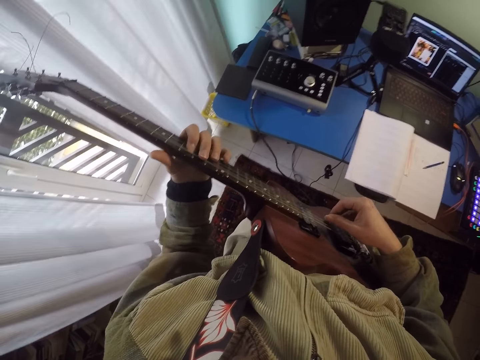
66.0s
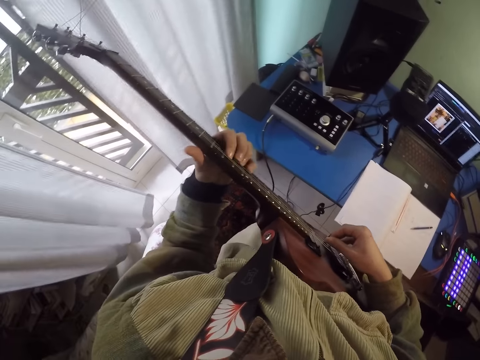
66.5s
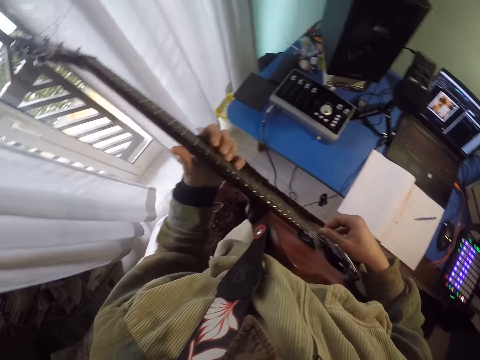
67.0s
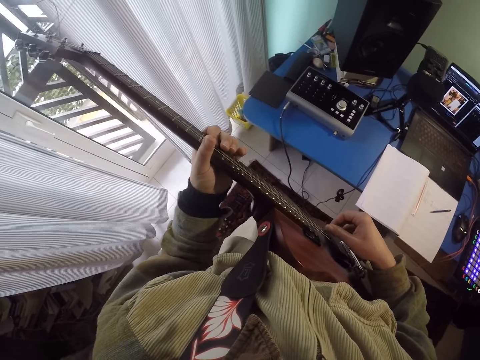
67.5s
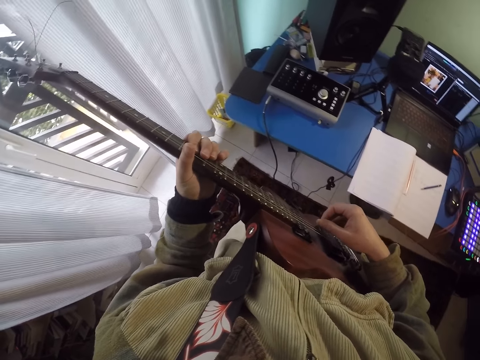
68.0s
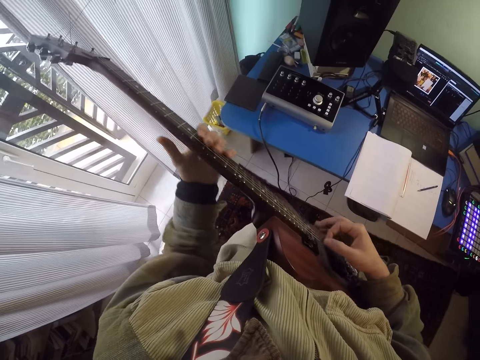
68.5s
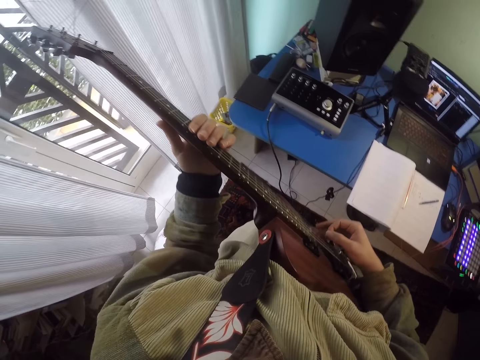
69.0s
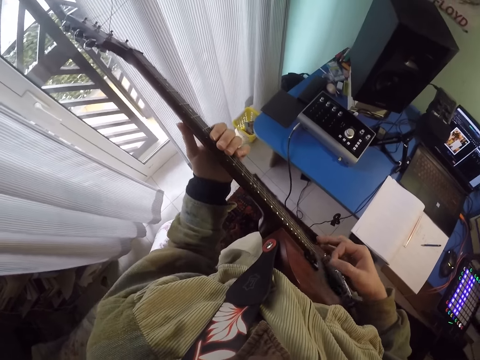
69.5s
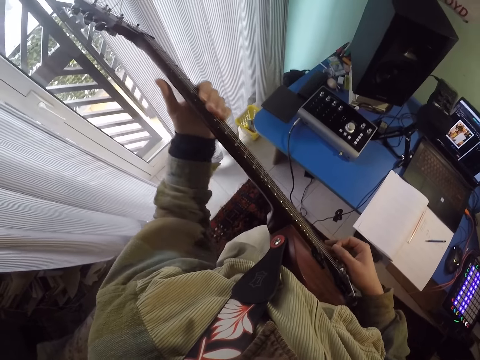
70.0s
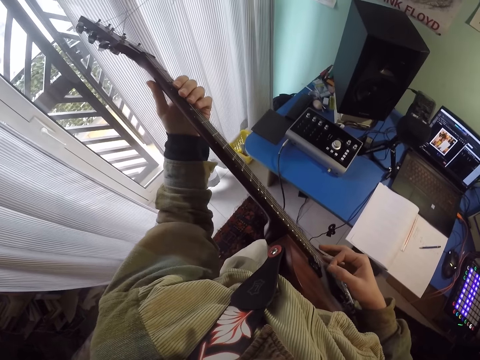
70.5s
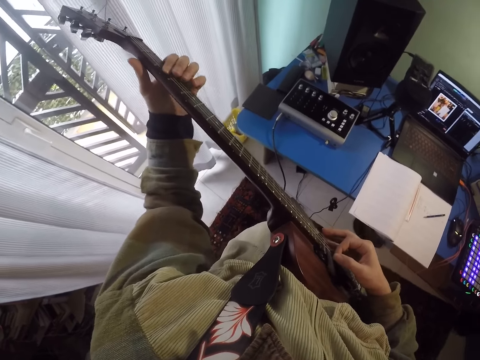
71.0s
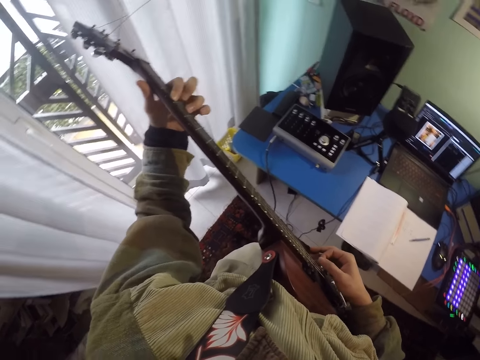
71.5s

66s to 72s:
The camera wearer plays guitar repeatedly.

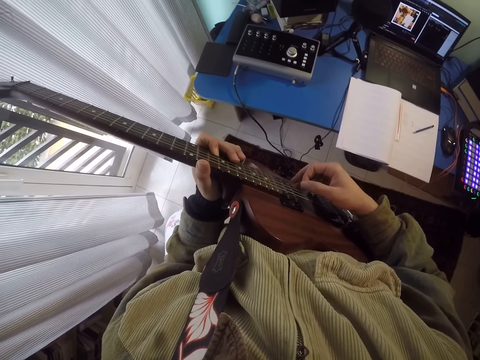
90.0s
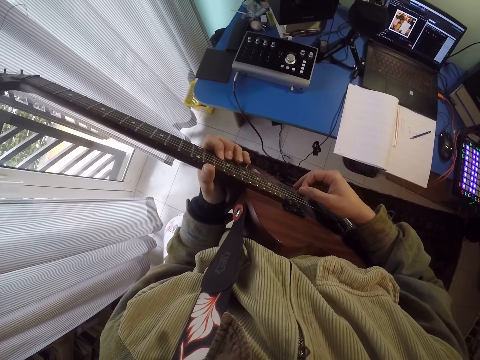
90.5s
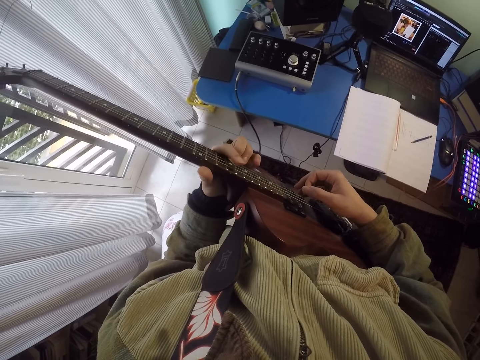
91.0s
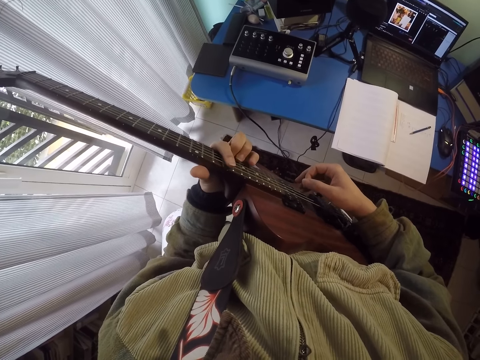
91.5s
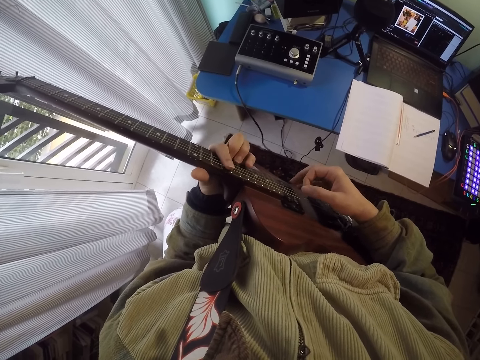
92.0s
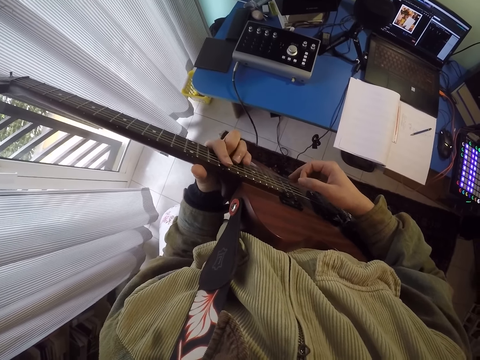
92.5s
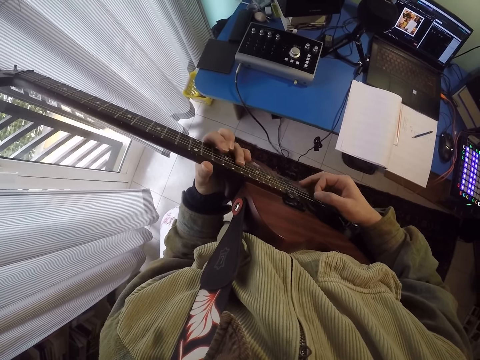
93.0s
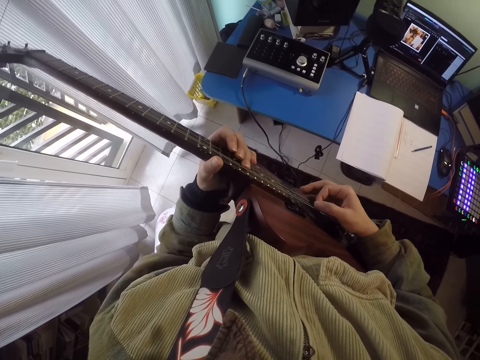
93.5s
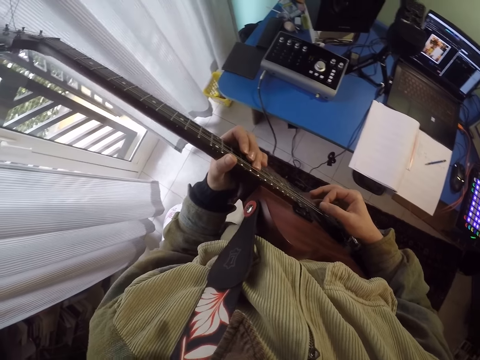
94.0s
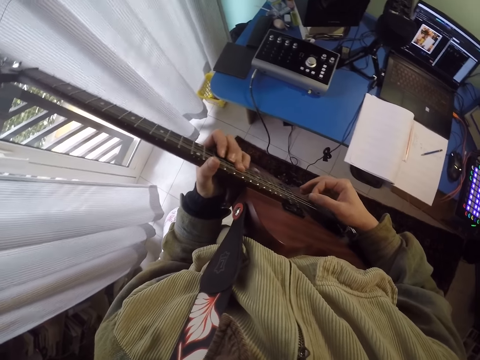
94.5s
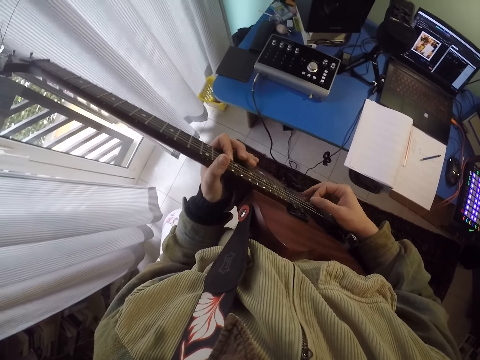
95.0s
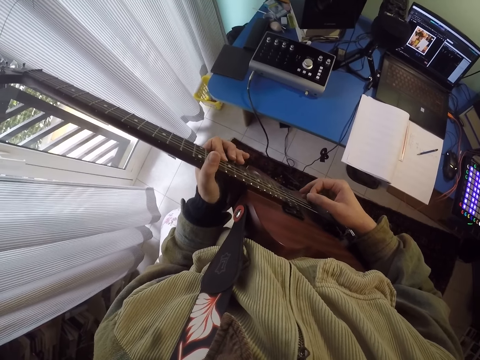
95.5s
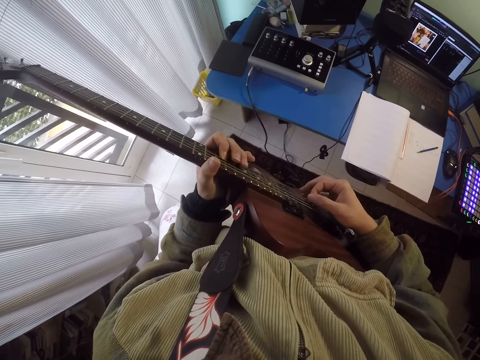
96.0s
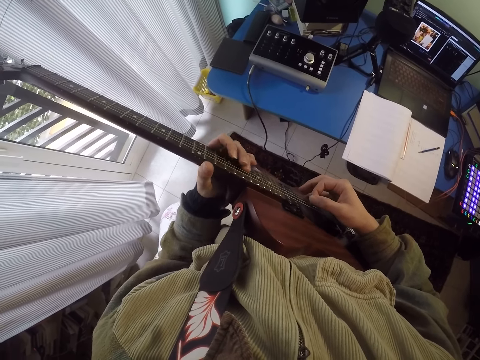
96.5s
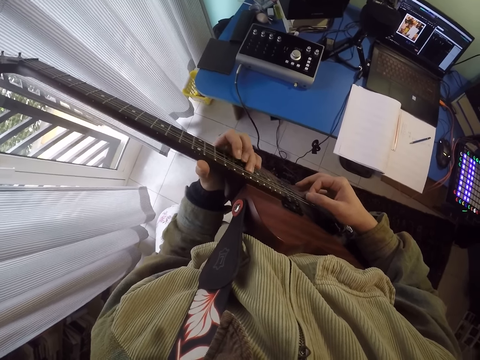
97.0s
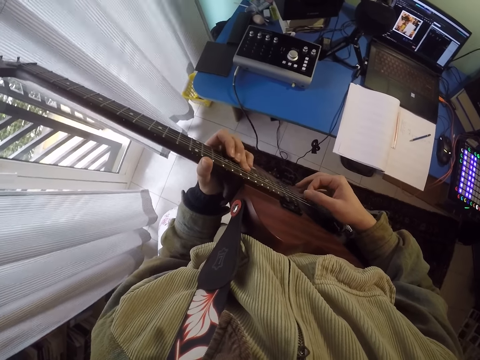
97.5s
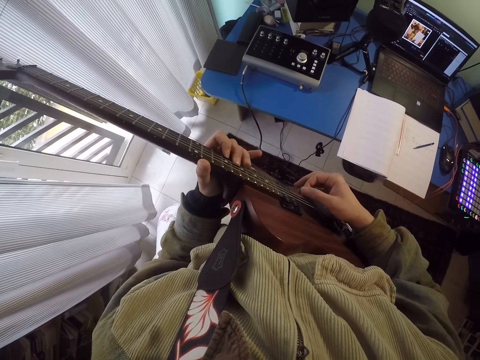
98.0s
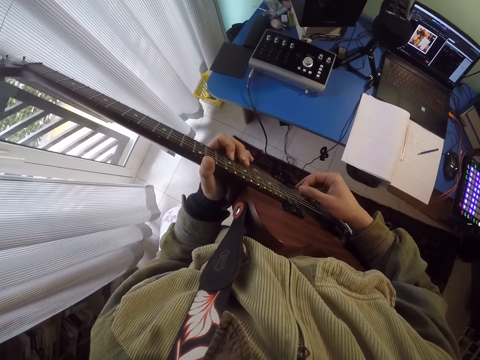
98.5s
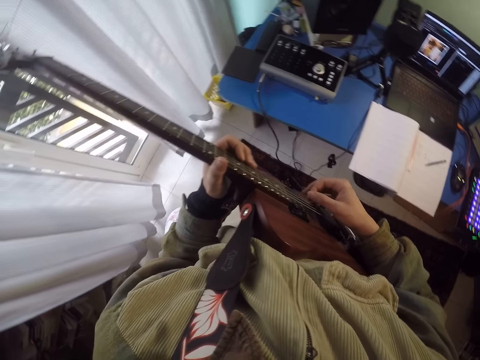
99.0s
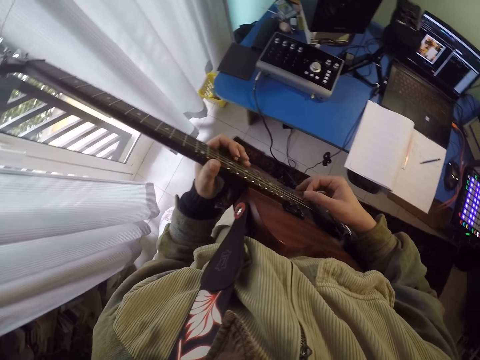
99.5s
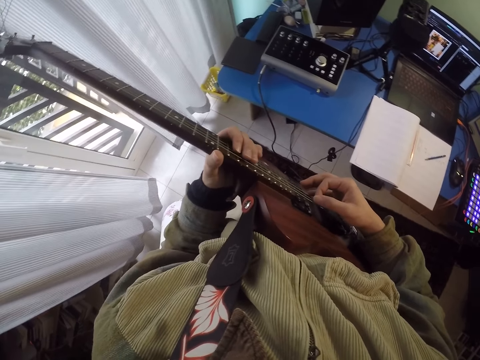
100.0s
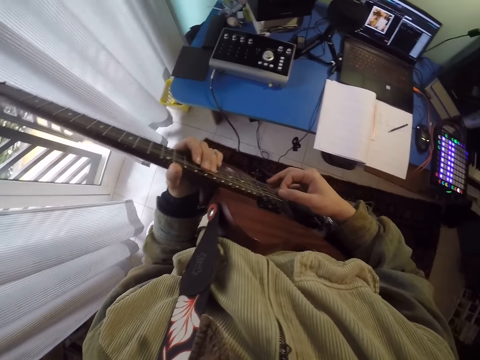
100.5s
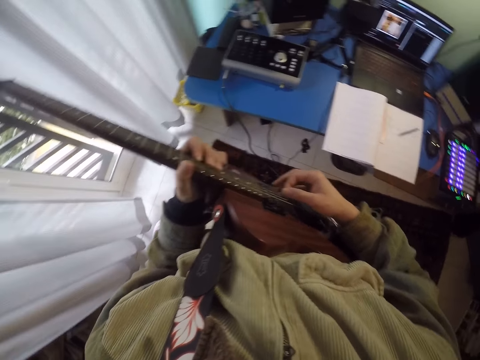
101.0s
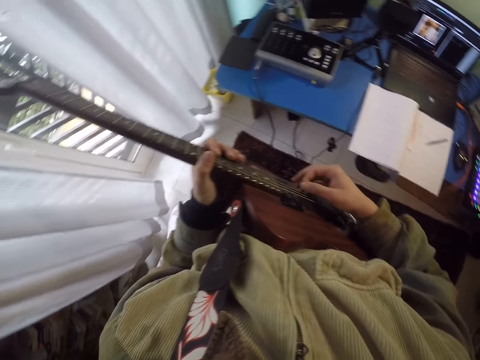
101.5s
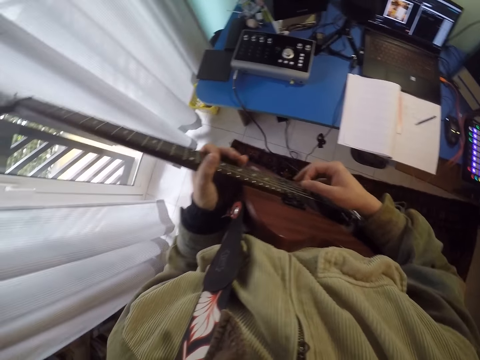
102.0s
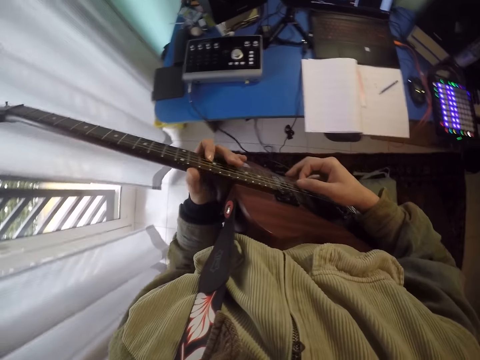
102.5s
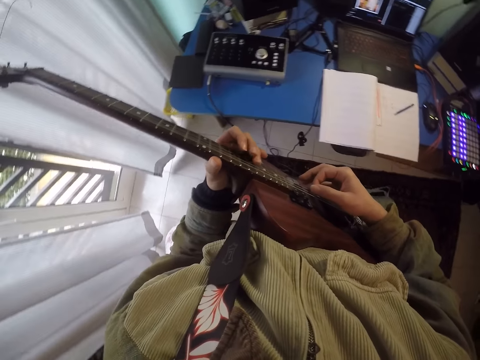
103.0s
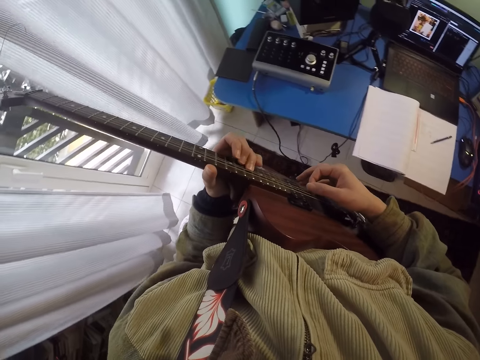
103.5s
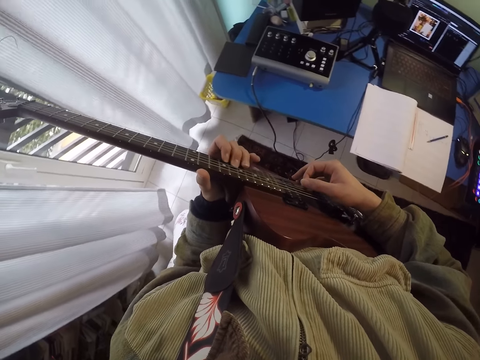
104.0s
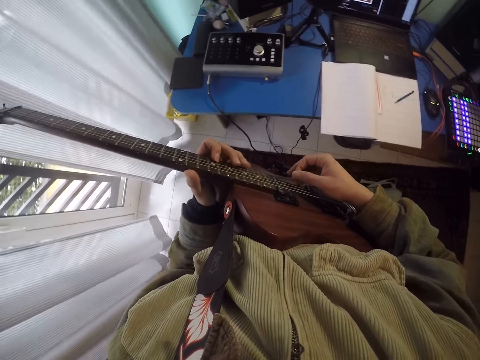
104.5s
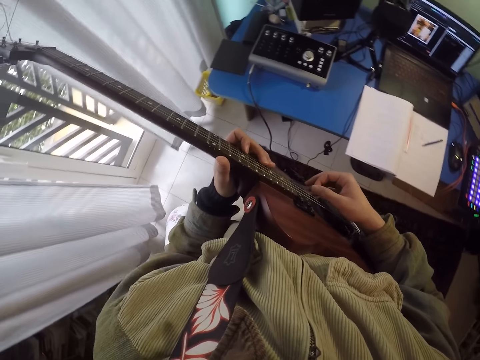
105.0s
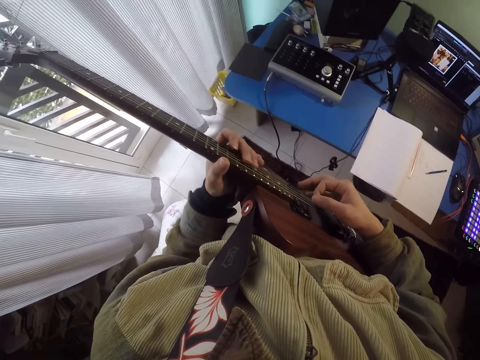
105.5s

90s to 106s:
The camera wearer plays guitar repeatedly.

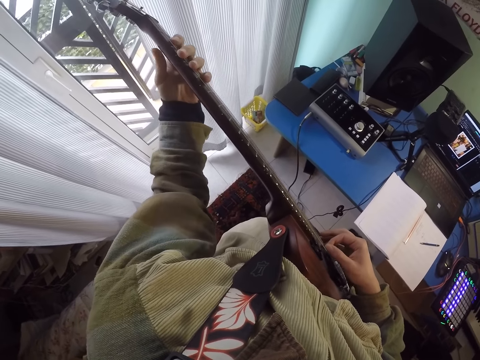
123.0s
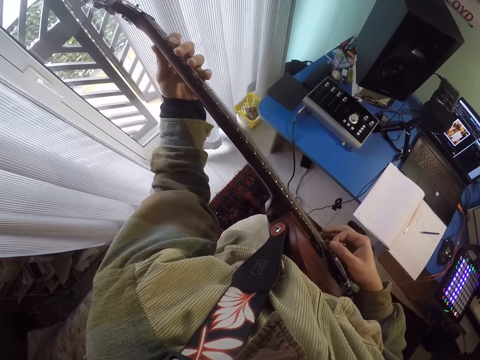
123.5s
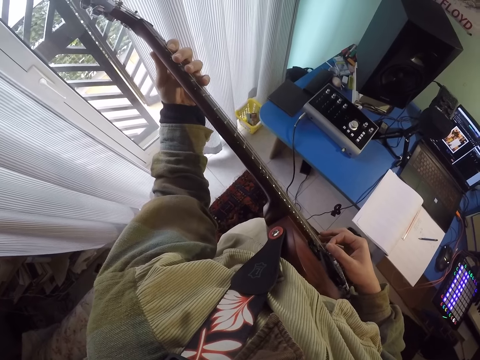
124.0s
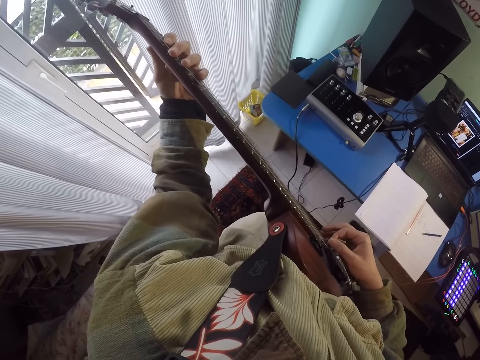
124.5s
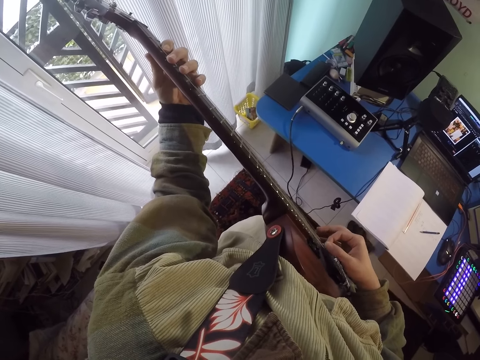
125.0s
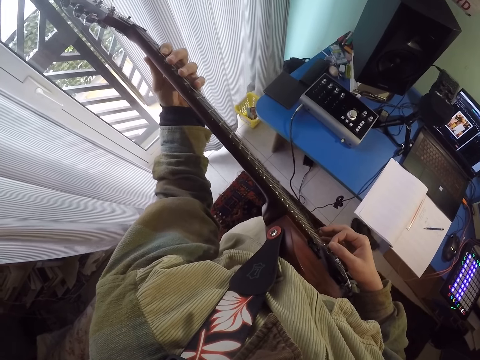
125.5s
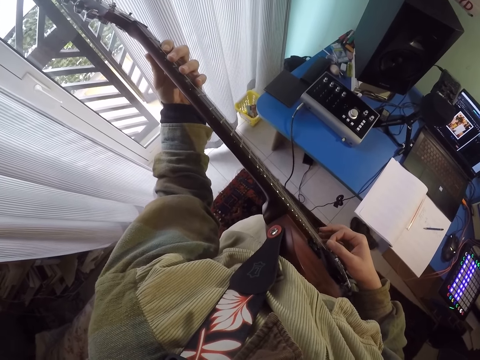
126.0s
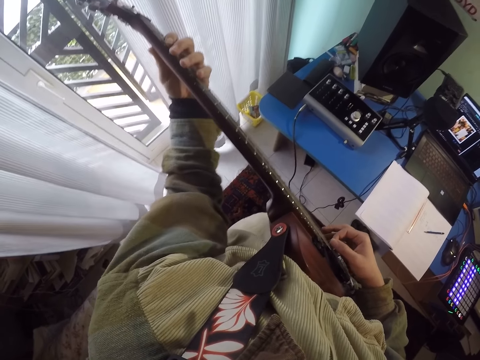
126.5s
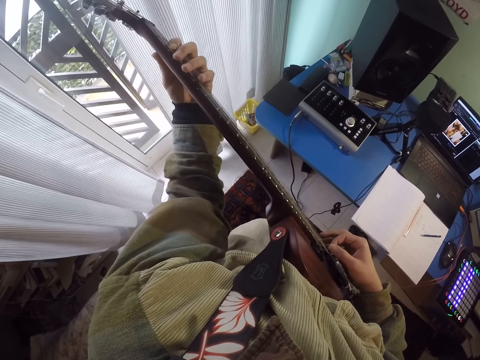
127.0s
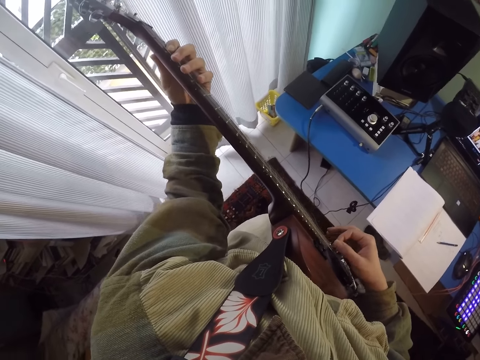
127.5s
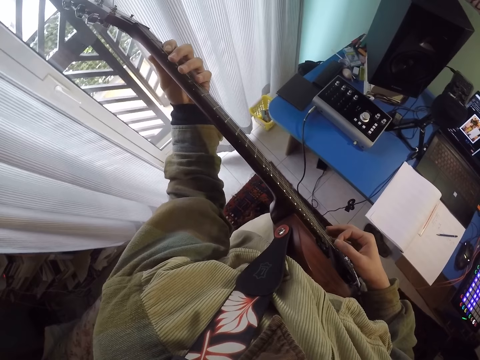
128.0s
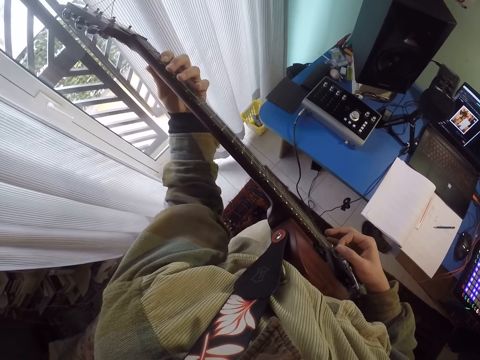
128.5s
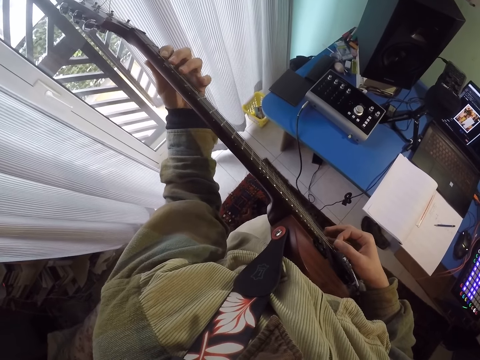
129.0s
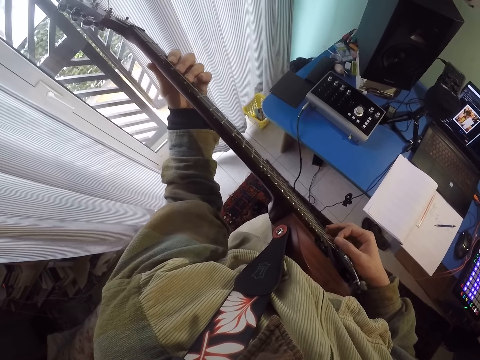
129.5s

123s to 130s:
The camera wearer plays guitar repeatedly.
